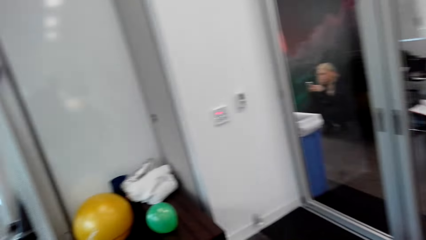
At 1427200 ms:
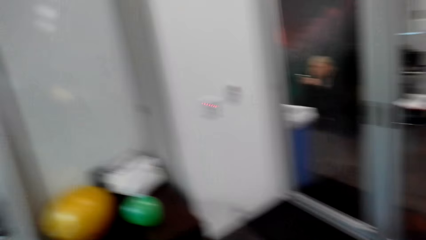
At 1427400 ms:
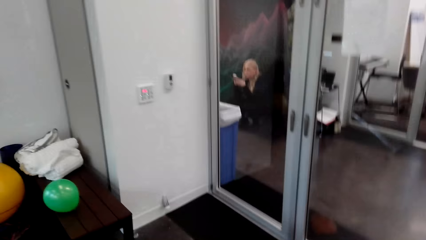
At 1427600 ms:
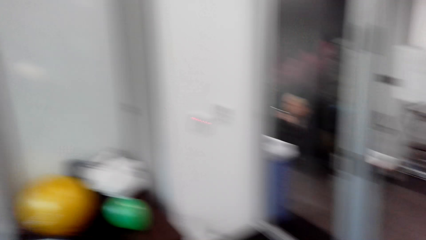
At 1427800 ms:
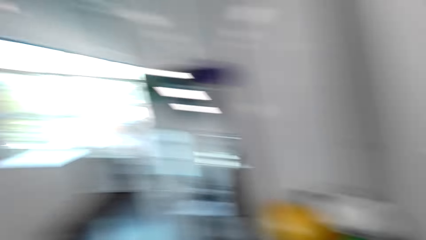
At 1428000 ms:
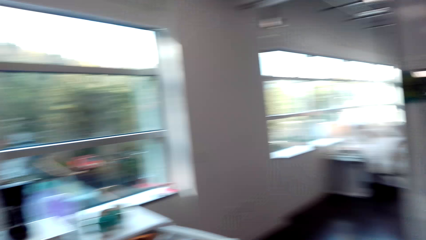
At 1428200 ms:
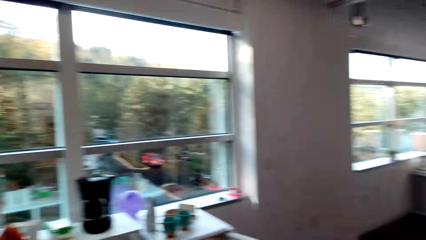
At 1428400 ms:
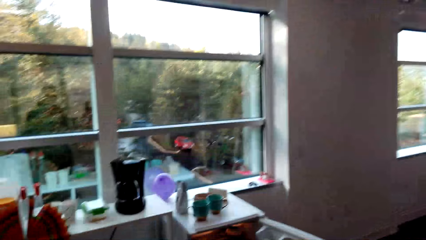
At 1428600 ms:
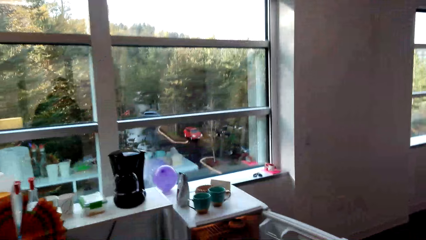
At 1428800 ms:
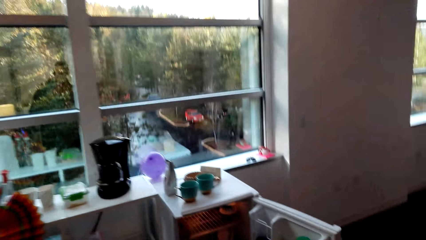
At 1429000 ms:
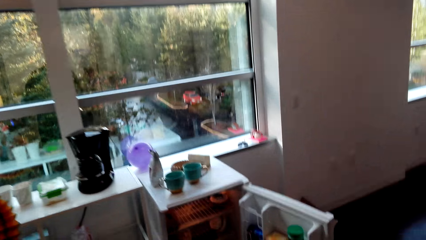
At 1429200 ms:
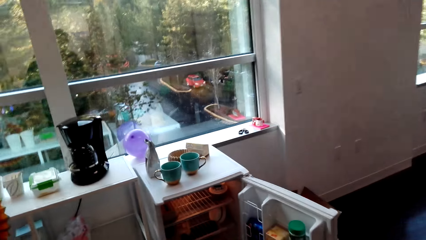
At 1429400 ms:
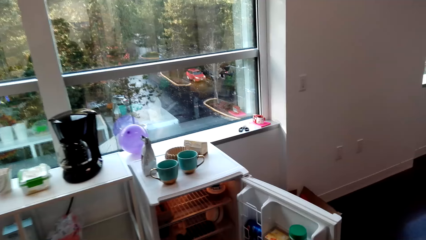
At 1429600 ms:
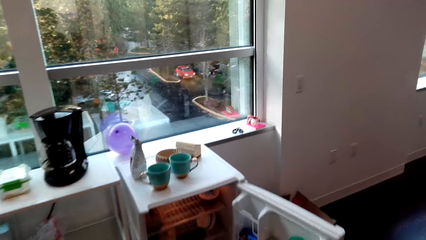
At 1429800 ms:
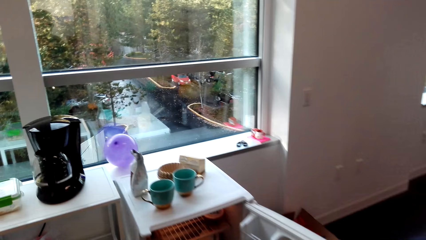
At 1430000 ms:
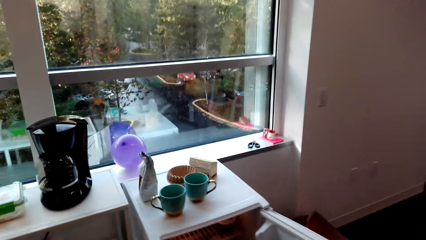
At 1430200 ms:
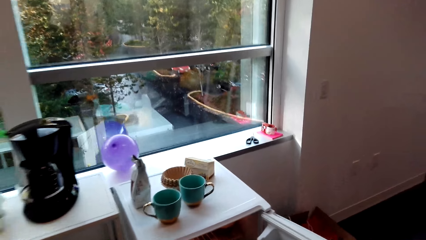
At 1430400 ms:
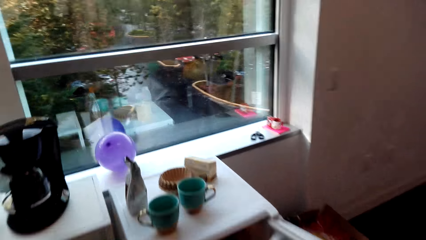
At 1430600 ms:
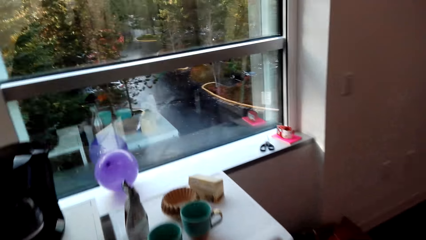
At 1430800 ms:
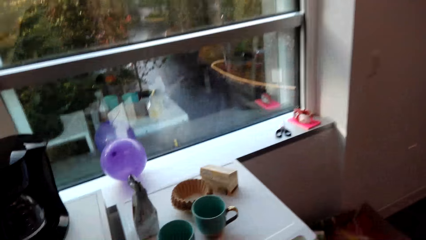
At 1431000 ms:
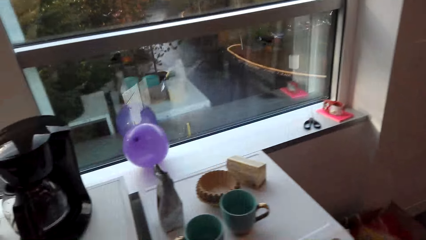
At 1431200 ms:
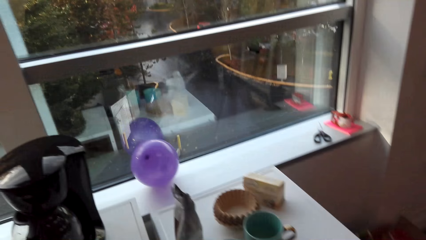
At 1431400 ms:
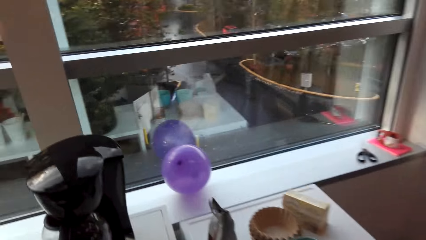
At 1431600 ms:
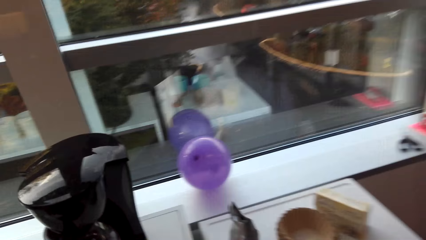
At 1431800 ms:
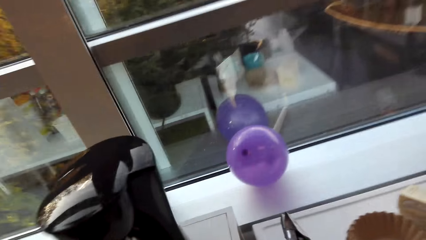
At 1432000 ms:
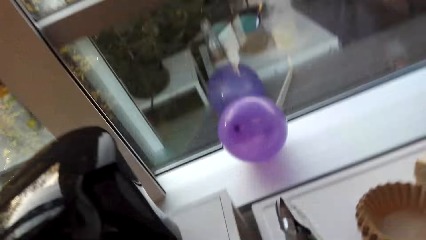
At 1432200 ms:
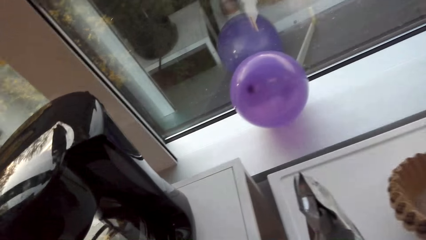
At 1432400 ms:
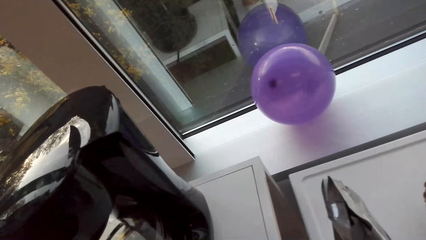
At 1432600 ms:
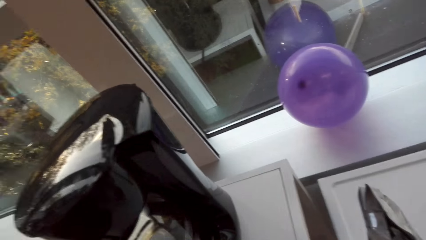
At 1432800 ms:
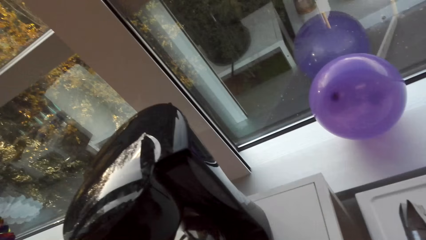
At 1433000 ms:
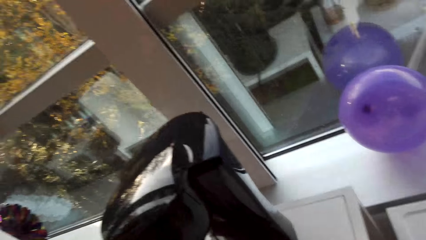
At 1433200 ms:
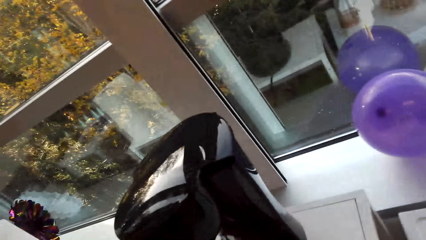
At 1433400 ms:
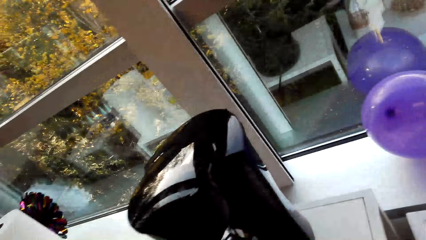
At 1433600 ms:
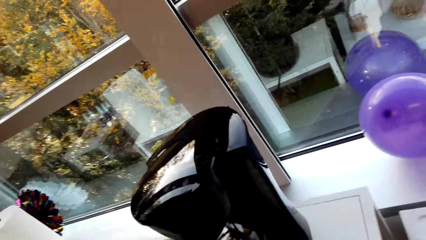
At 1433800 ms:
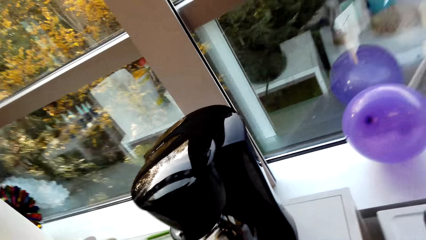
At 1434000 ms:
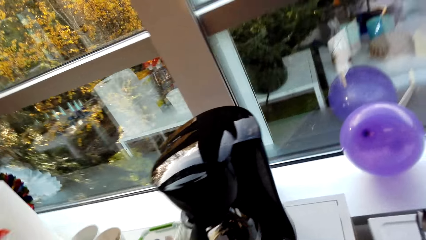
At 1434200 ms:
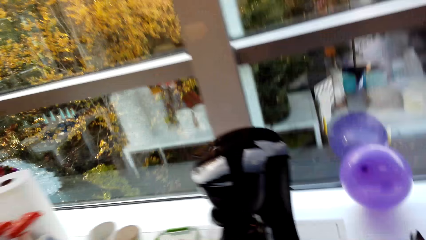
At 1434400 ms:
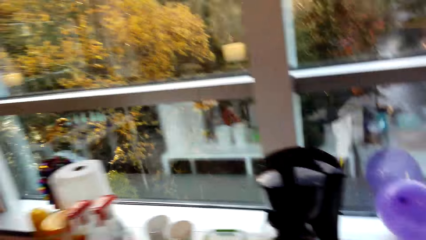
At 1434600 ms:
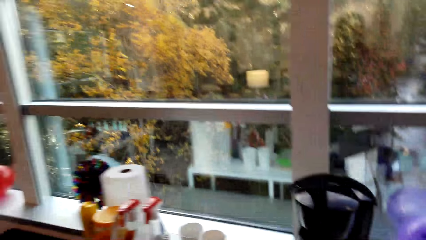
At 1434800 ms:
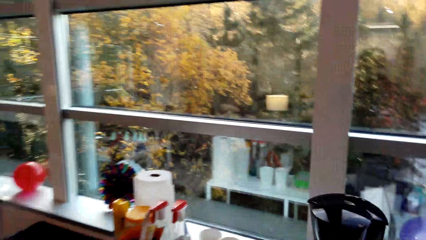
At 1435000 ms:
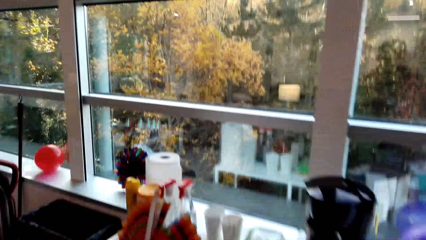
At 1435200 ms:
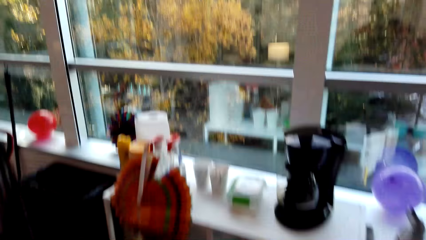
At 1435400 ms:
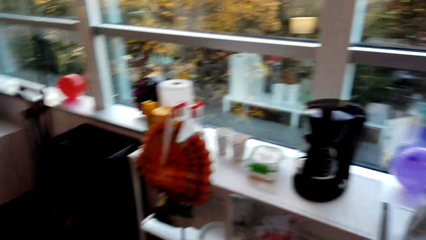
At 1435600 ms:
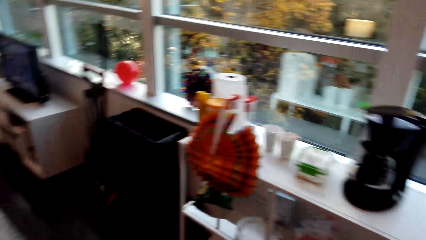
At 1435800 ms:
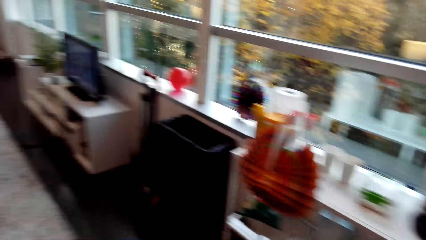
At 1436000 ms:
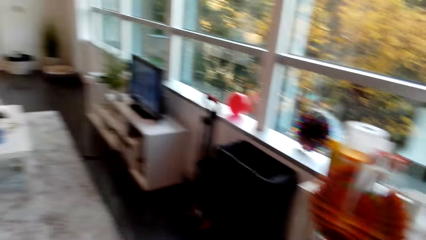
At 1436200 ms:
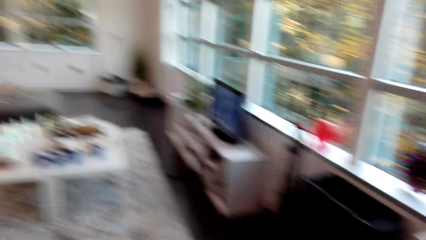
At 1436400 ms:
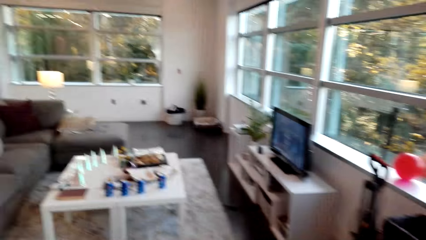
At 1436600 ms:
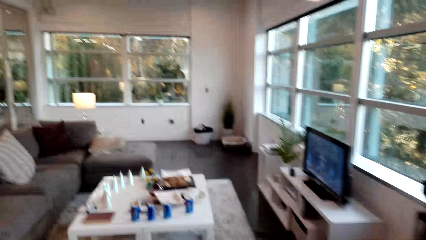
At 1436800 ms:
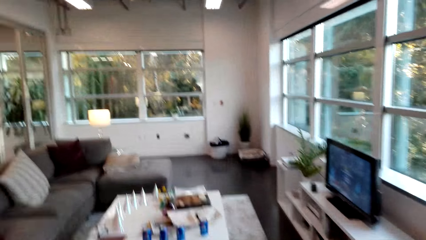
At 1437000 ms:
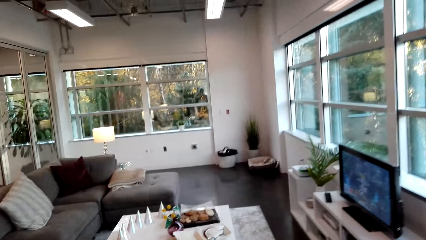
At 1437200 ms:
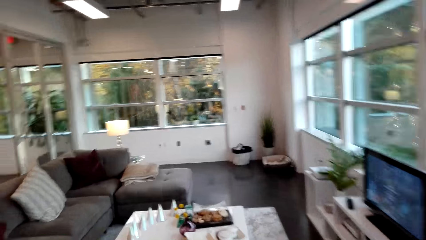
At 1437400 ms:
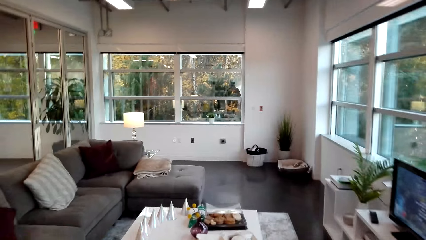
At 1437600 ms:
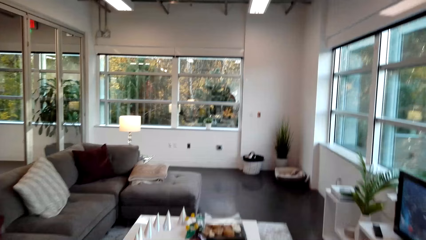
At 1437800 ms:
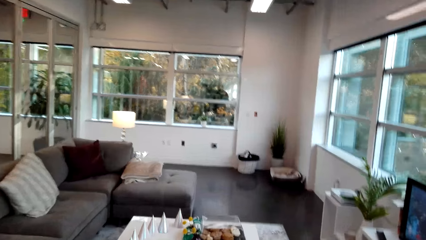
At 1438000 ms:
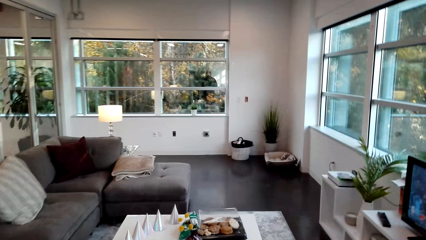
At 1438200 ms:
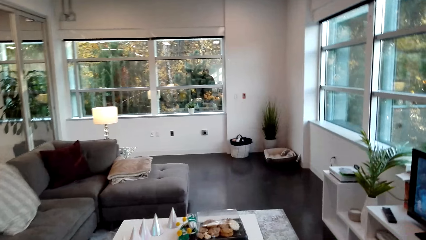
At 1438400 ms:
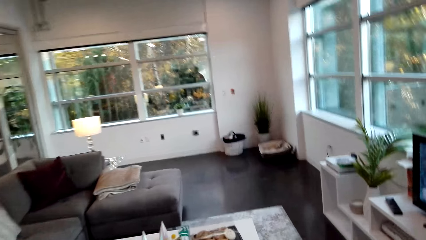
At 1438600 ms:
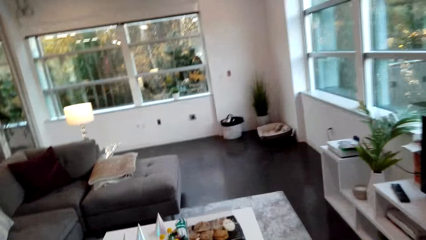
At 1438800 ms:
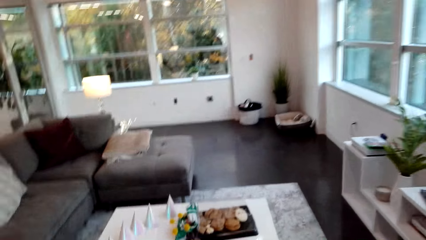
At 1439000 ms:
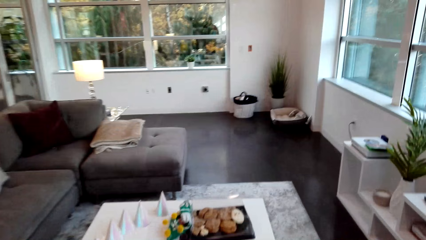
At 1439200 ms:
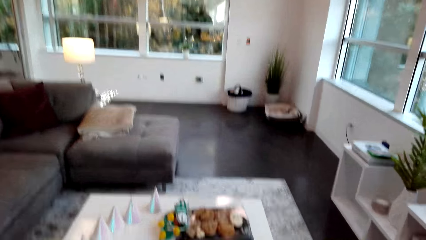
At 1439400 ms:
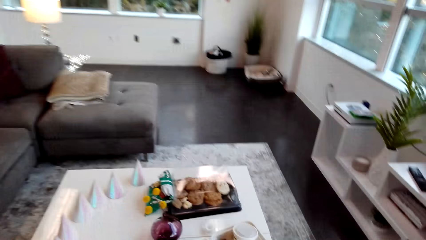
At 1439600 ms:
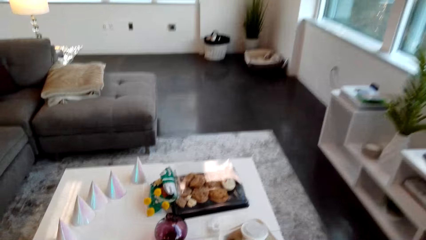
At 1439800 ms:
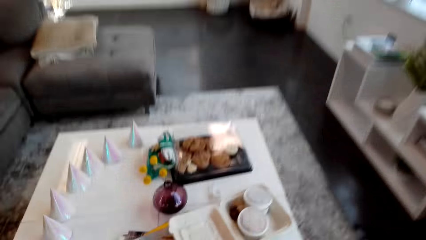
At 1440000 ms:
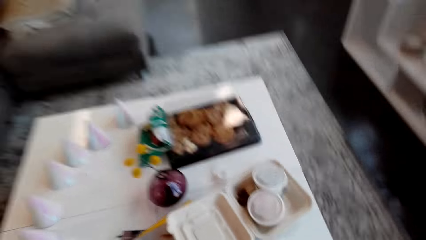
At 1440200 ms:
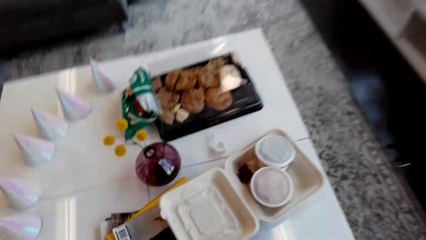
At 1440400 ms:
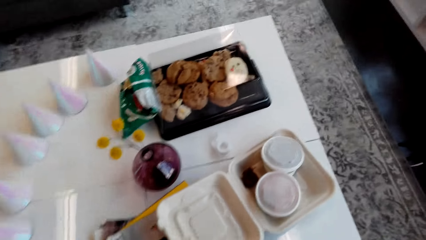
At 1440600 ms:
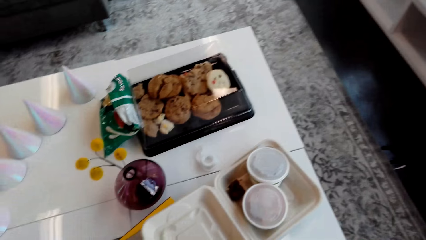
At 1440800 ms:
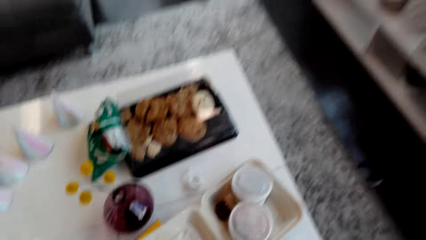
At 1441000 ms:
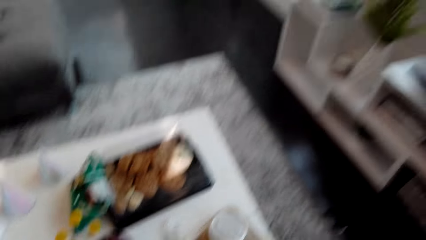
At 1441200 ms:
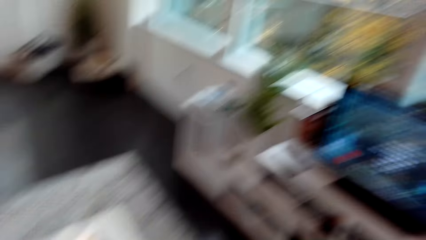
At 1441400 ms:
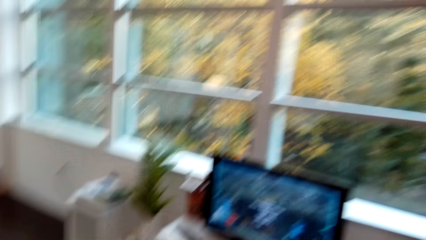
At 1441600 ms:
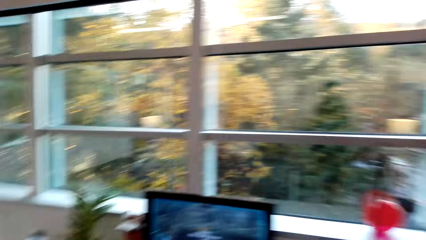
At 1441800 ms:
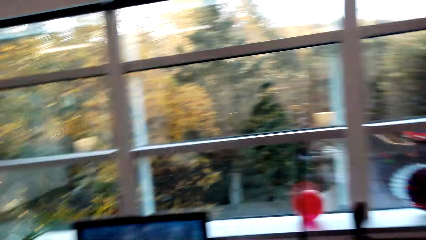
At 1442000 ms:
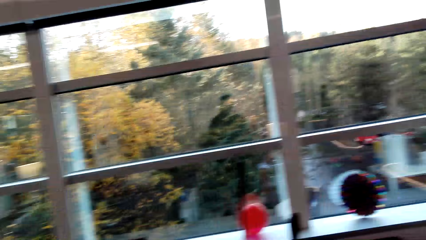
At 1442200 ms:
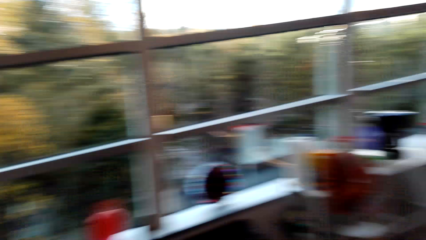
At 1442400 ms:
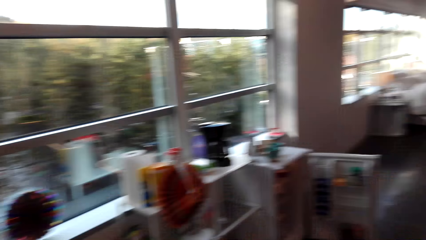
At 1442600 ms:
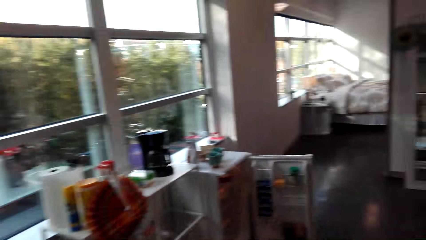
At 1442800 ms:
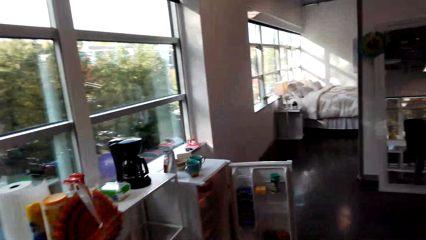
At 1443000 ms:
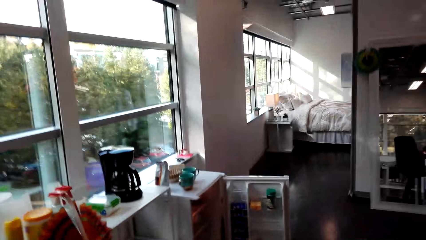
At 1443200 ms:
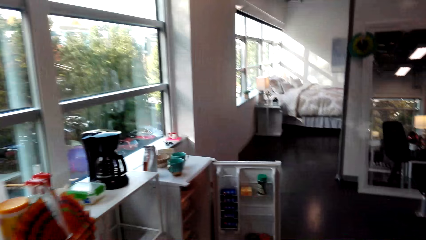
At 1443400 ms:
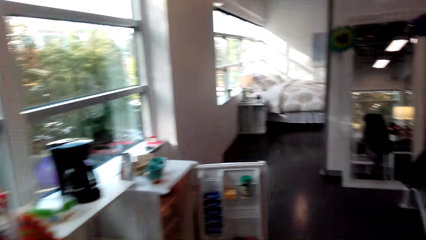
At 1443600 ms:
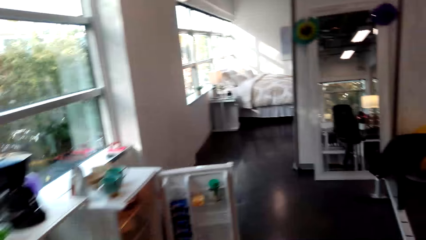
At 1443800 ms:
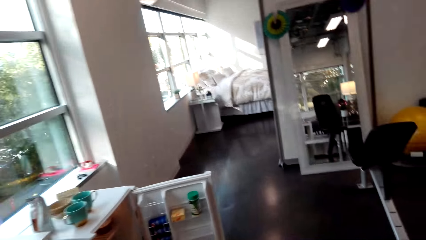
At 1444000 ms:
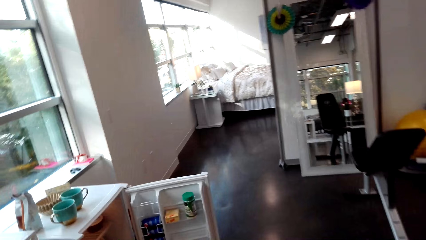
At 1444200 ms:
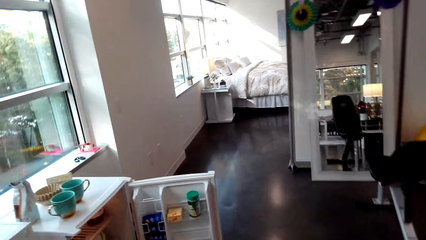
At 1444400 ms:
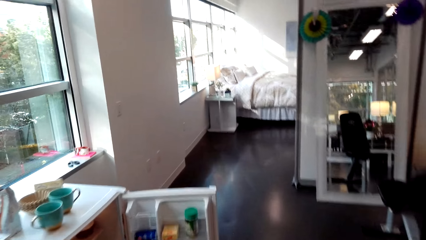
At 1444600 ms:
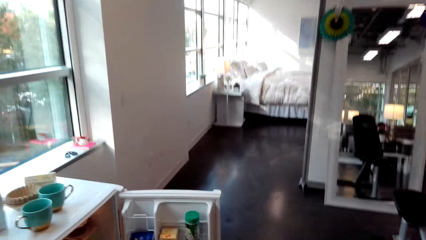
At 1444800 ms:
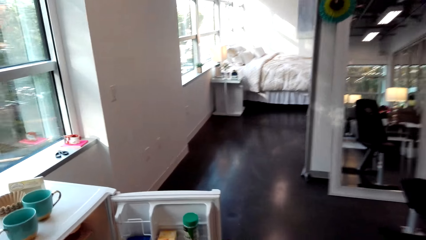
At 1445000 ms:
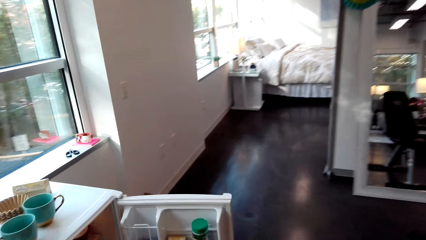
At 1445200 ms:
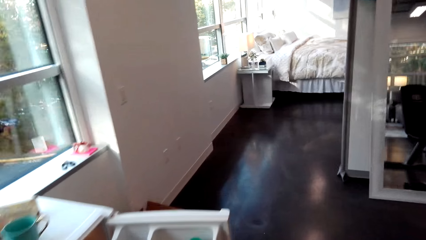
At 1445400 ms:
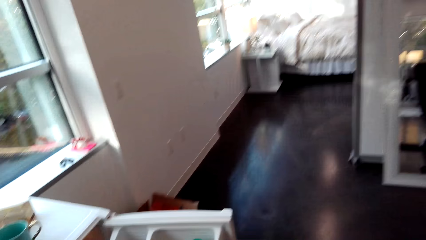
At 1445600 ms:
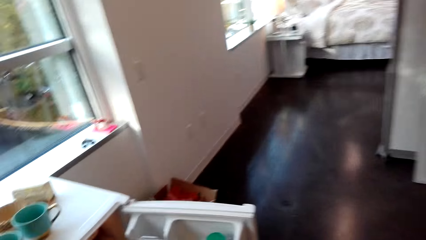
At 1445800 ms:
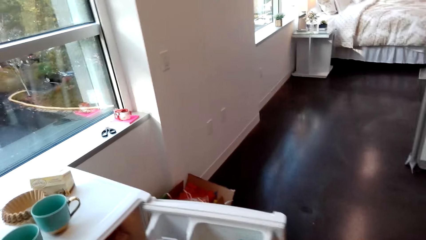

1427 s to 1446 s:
The camera wearer turns around. They move towards the refrigerator. They look at the window. They walk towards the table. They put something. They turn around. They walk in the room towards the refrigerator.
